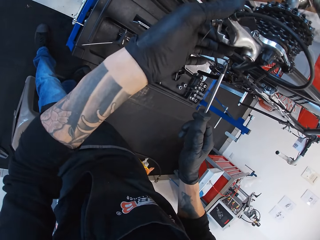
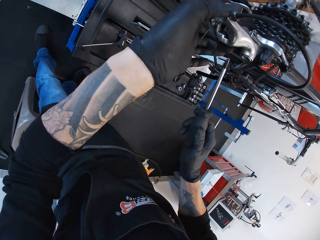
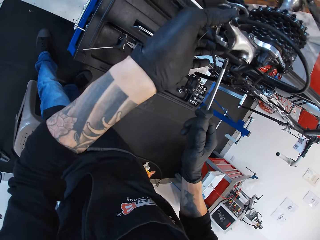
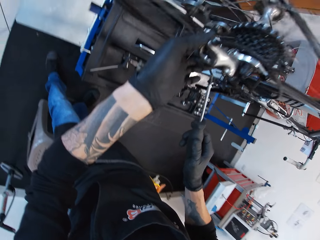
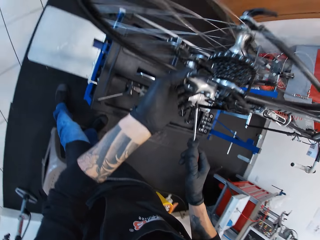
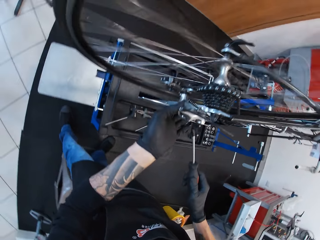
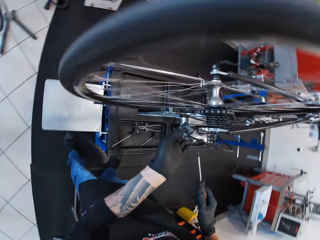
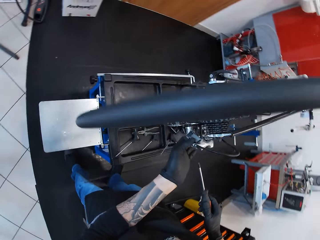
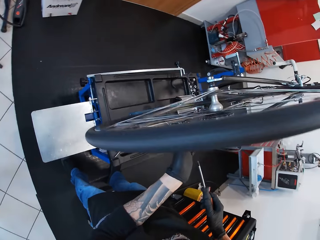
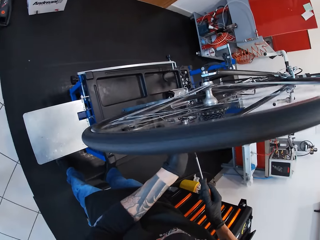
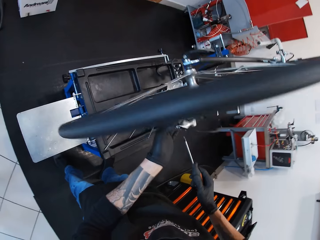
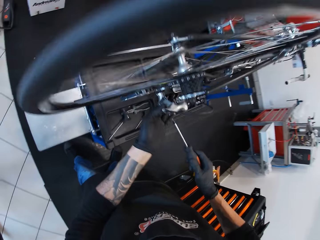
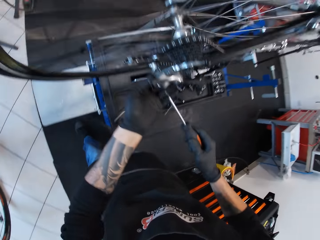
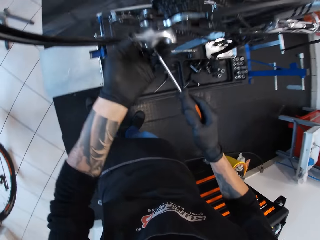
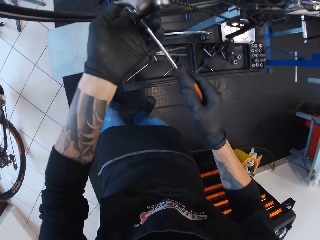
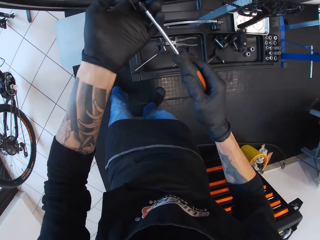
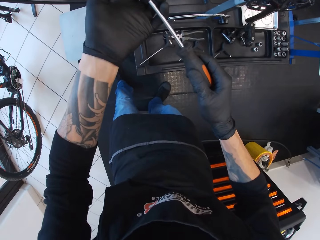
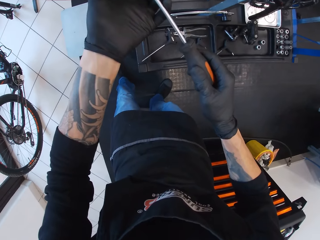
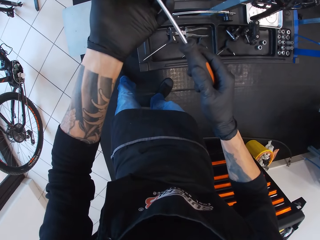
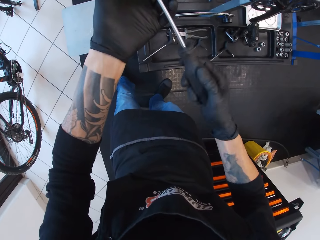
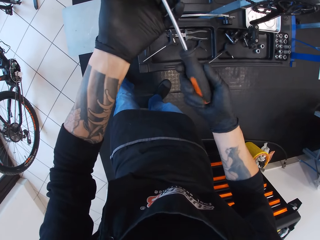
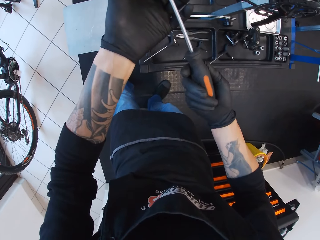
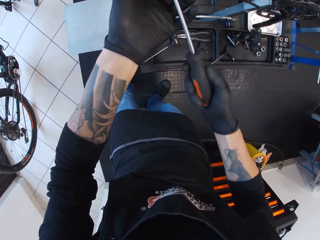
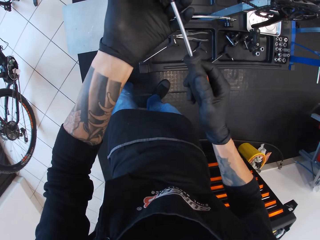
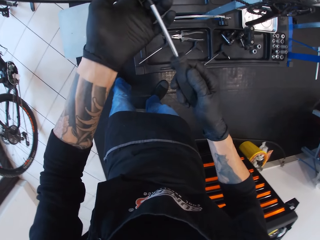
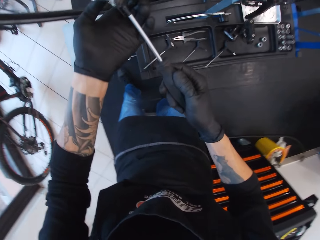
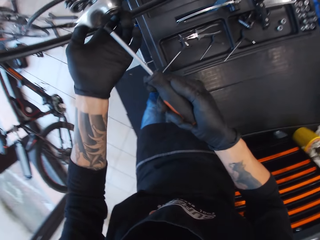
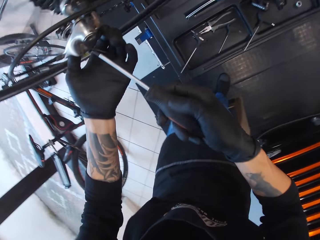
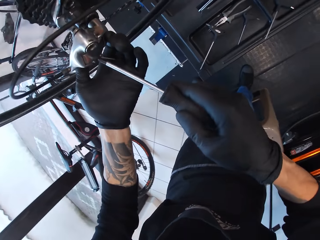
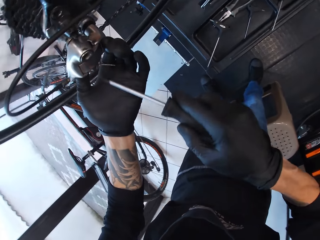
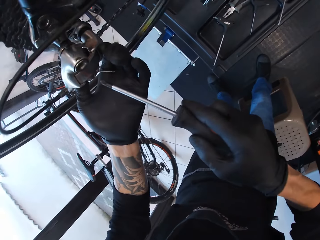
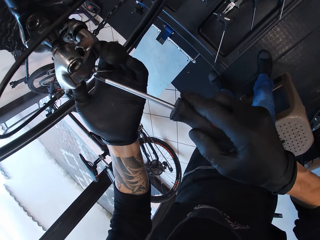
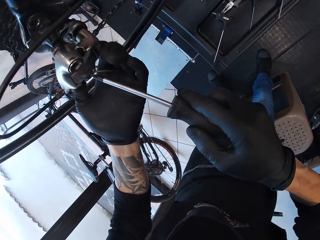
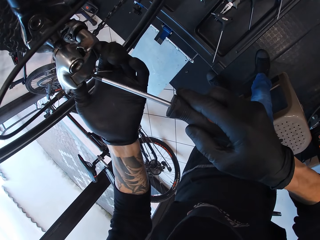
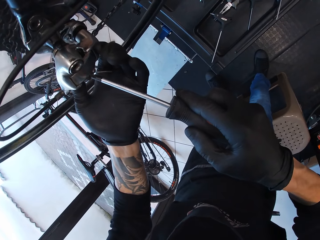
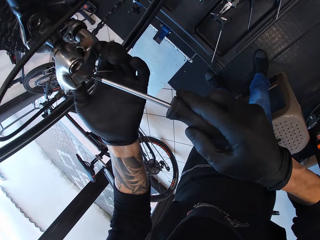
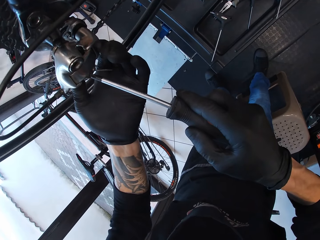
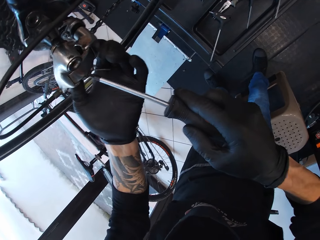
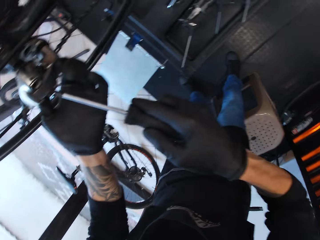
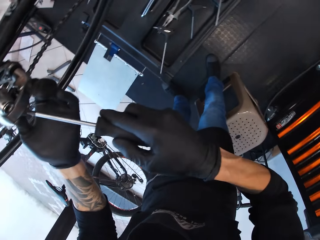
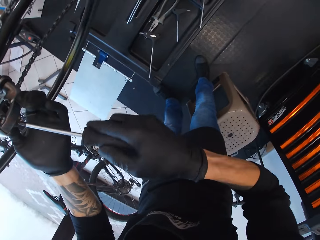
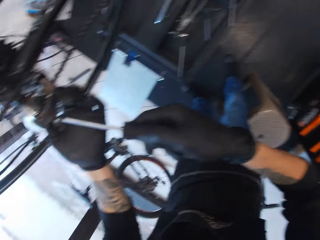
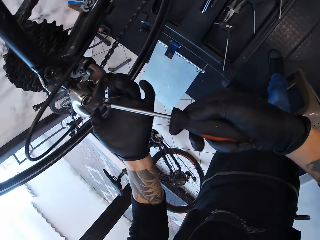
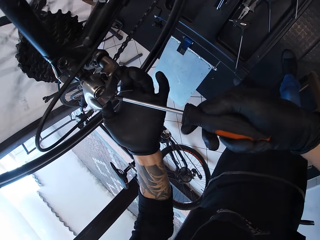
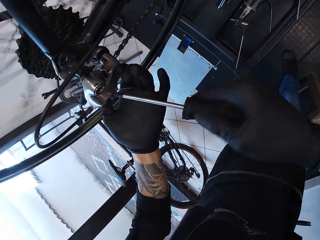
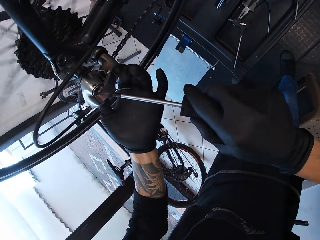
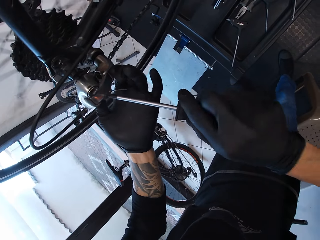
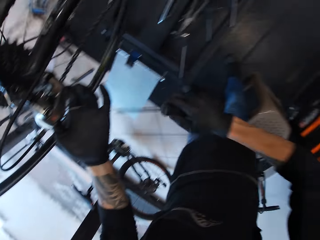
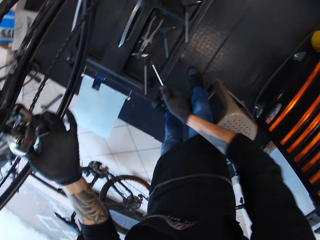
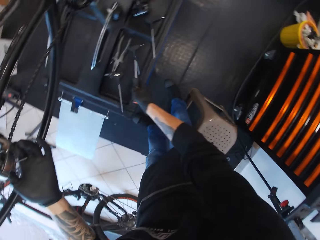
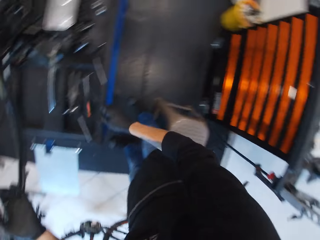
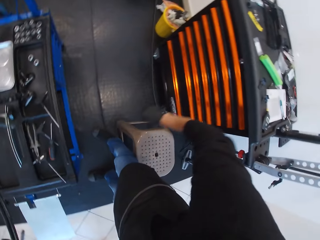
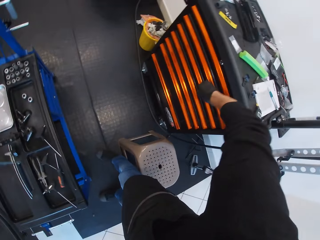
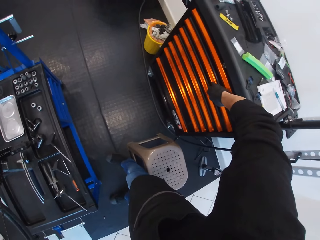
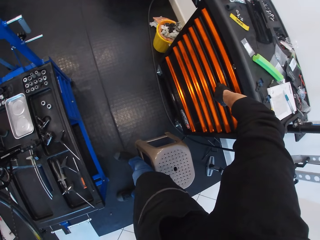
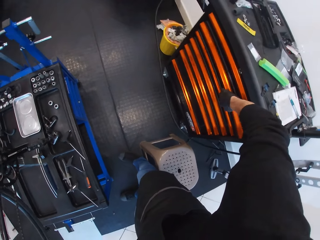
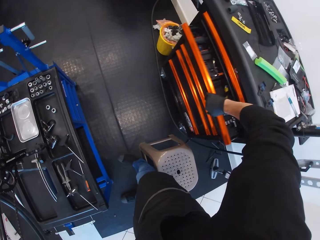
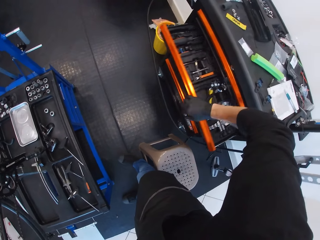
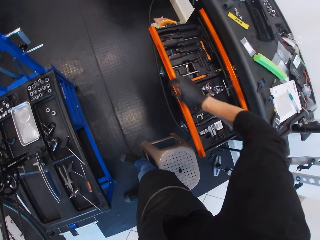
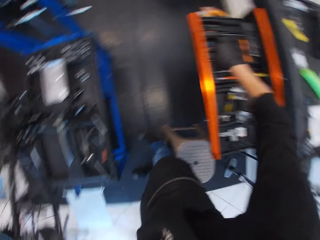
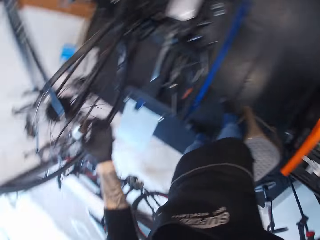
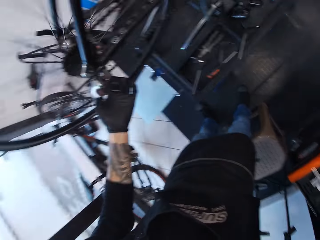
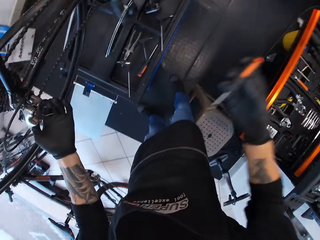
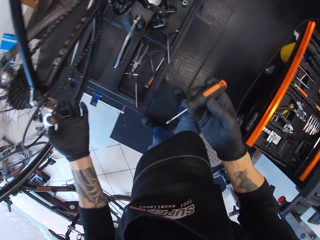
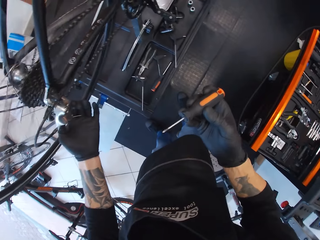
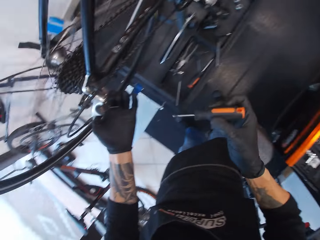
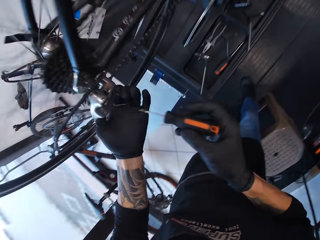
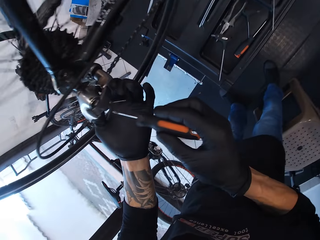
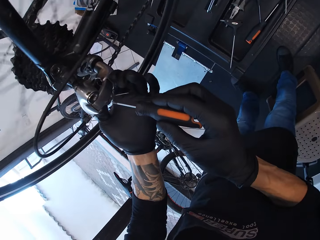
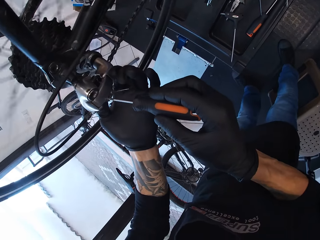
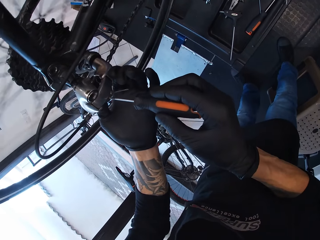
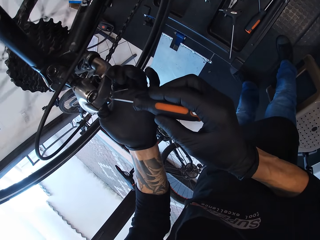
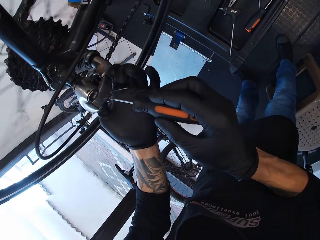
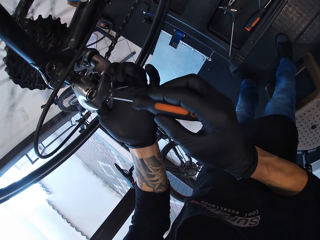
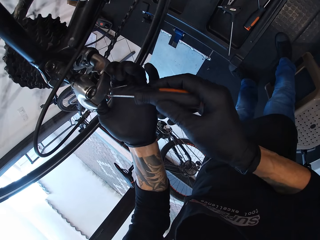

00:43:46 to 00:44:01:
The camera wearer touches the chain guide. They tighten a screw. They turn the screwdriver. They put the screwdriver down. They drop the screw. They open the drawer. They pick up the screw. They pick up the screwdriver.

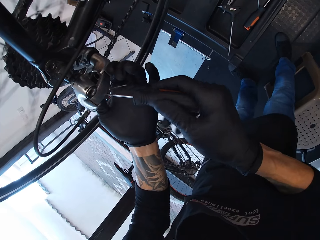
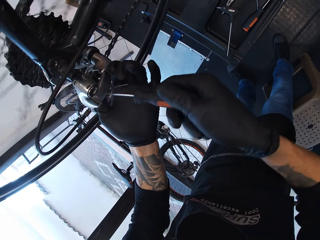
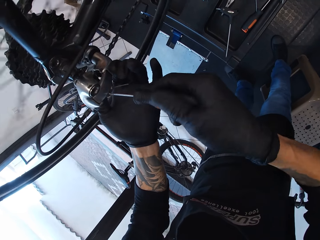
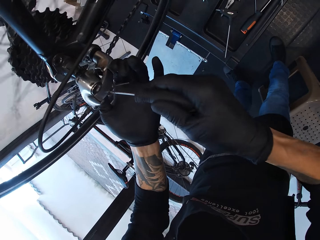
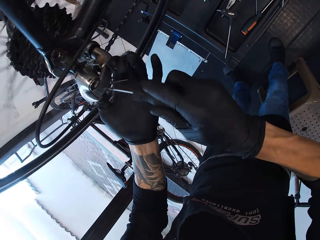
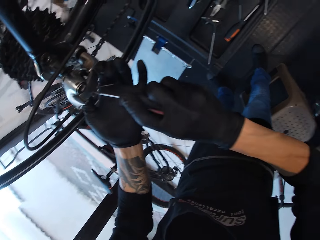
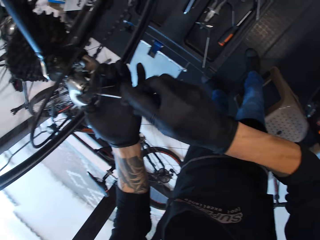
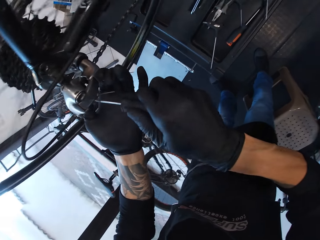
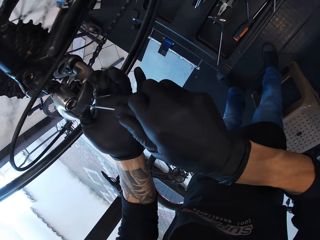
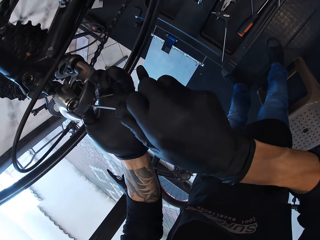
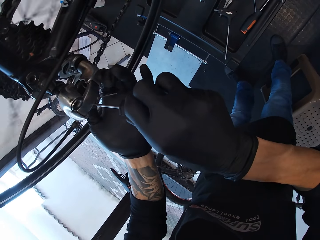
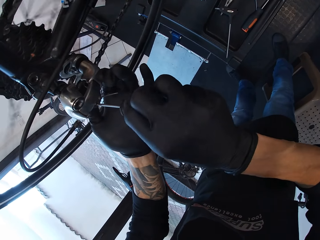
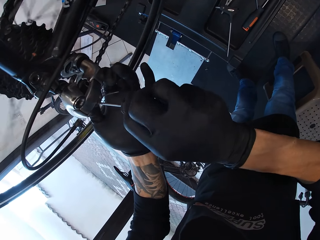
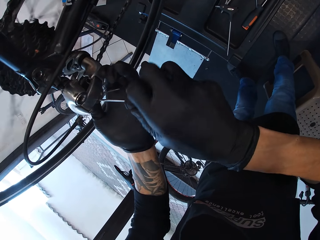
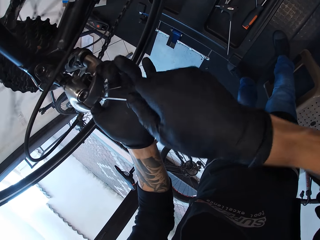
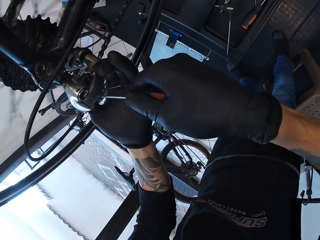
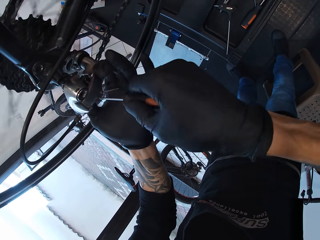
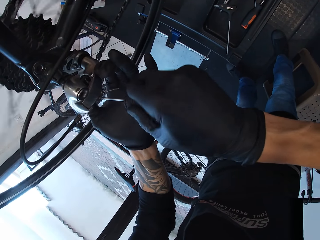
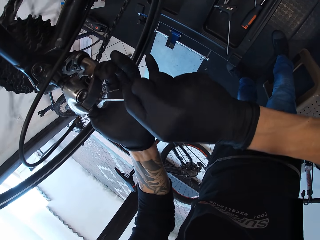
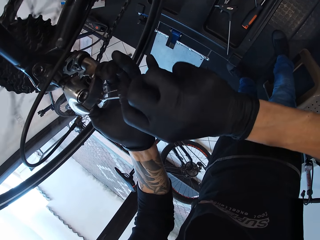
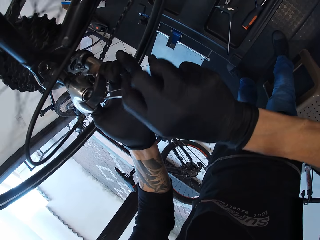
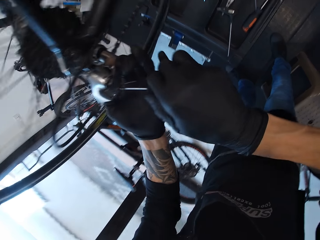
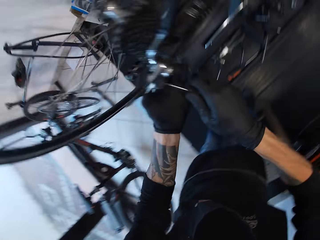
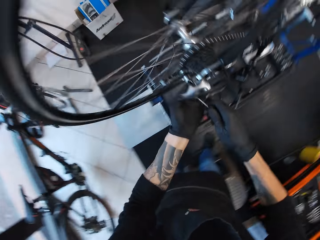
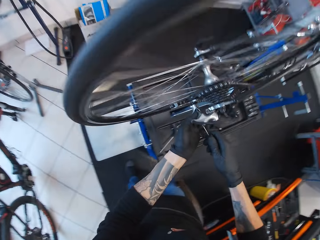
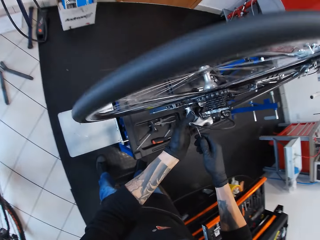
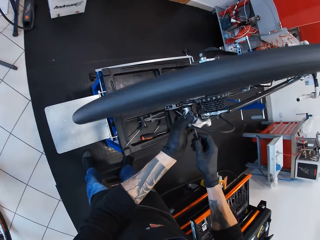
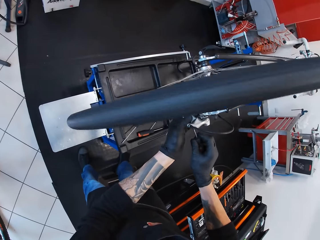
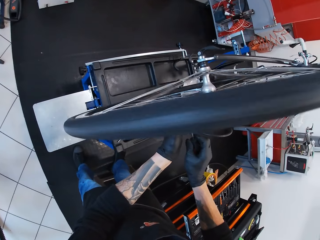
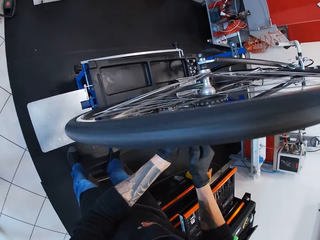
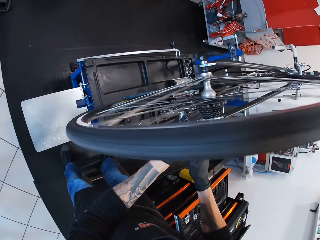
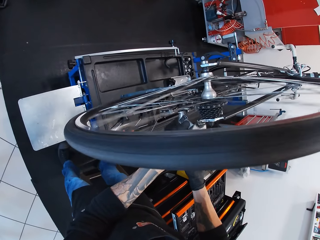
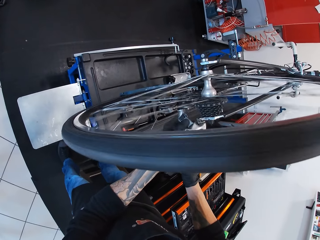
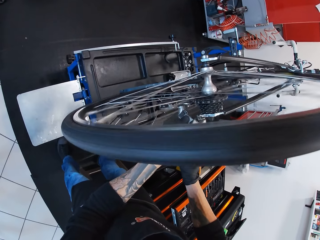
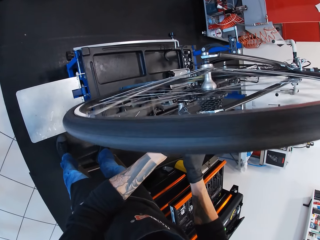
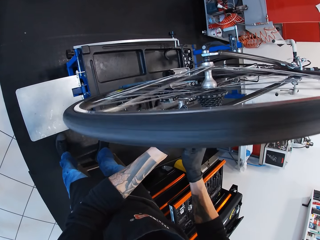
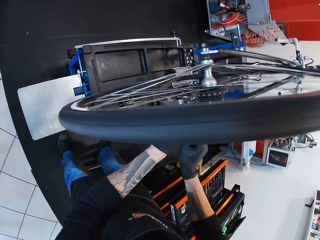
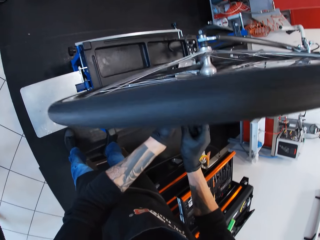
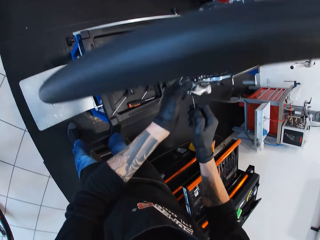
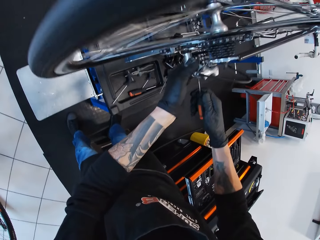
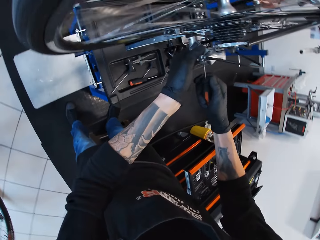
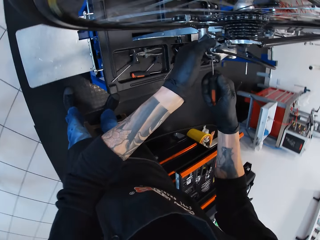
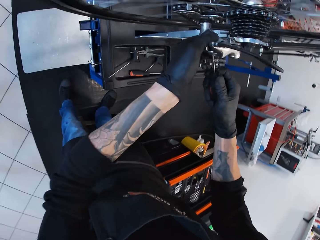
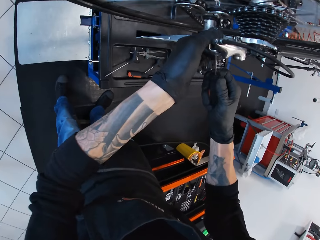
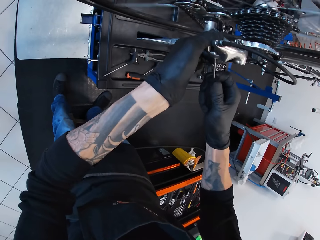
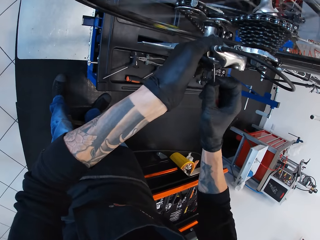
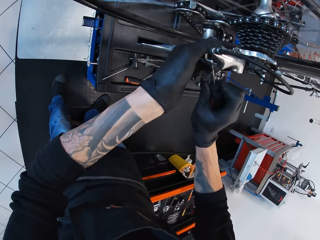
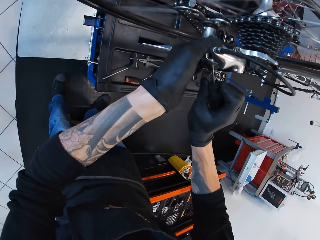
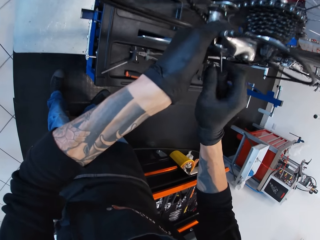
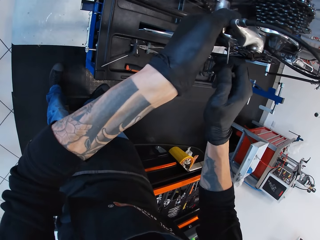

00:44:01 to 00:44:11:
The camera wearer tightens the screw. They loosen the screw.
